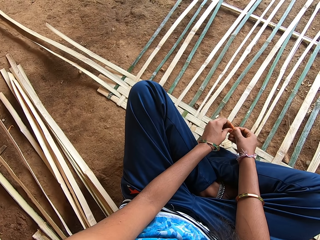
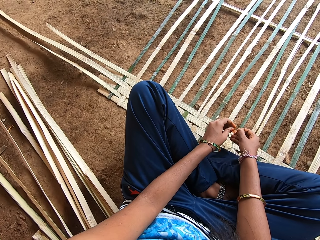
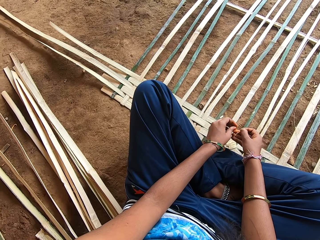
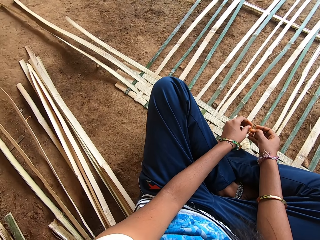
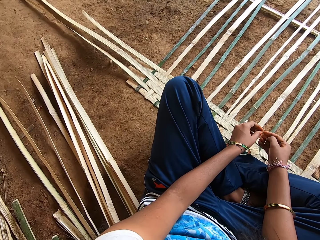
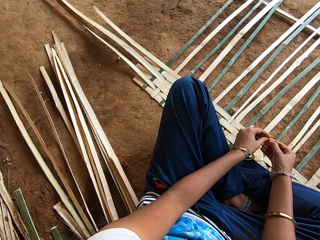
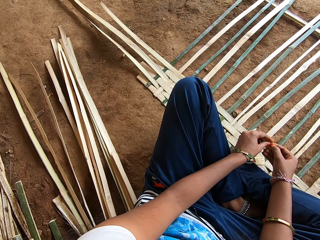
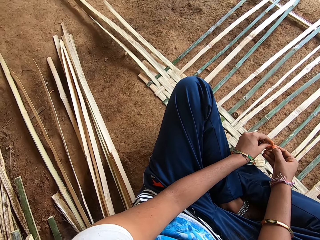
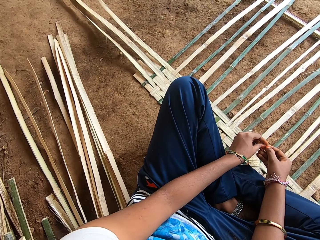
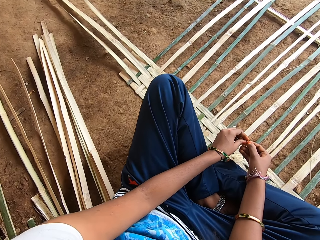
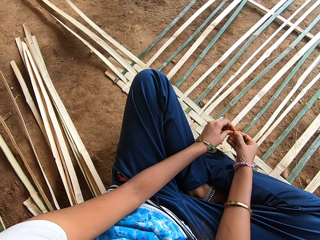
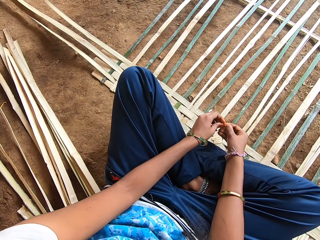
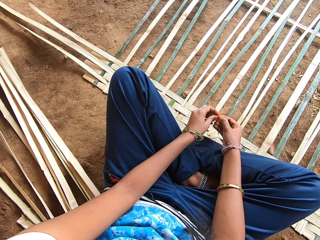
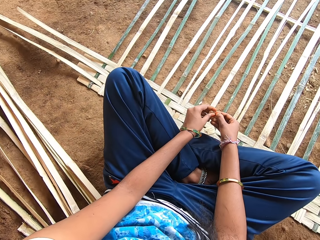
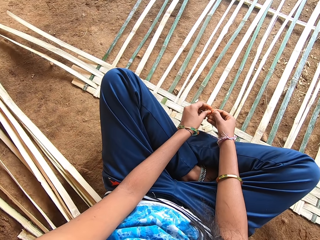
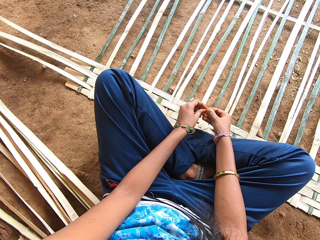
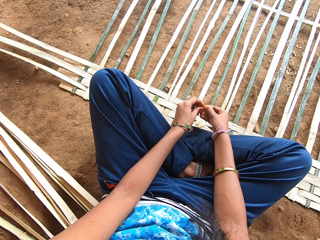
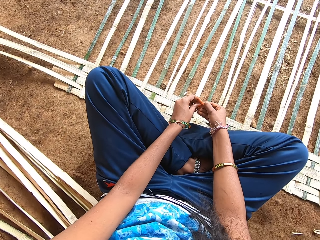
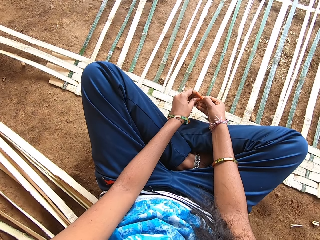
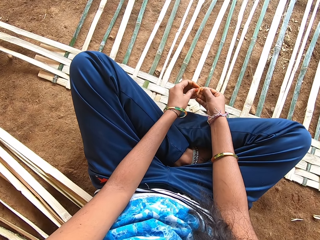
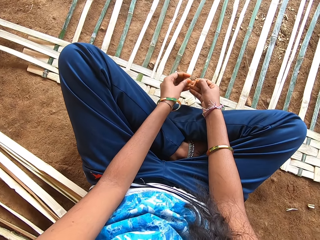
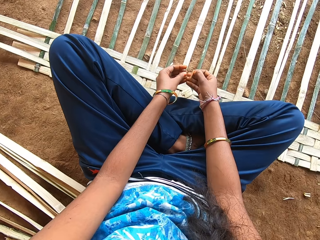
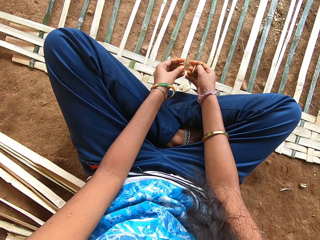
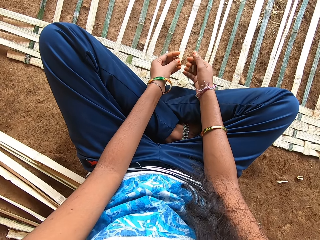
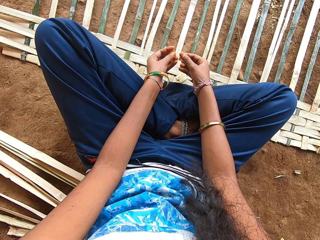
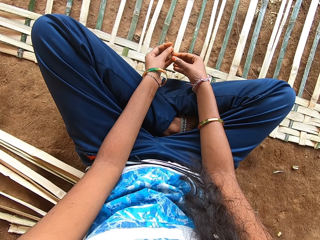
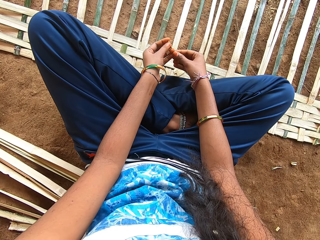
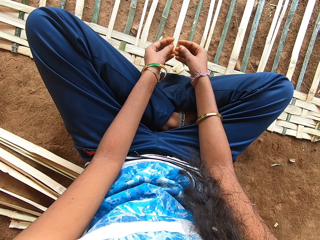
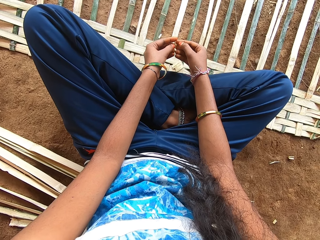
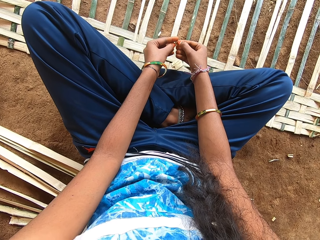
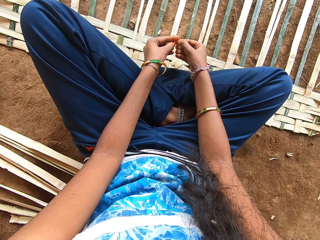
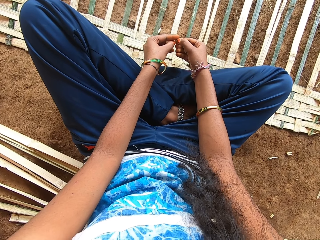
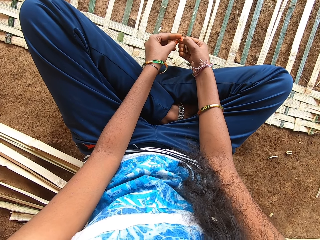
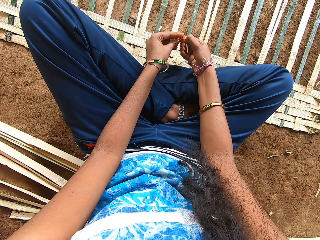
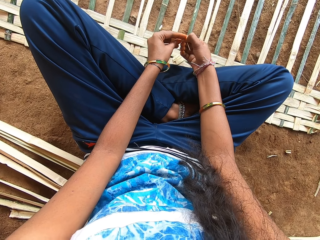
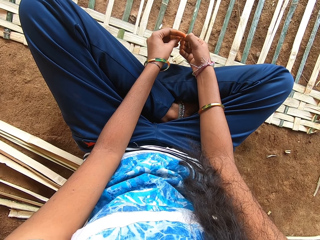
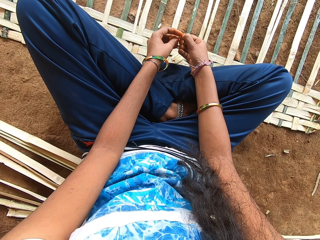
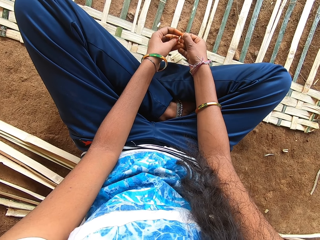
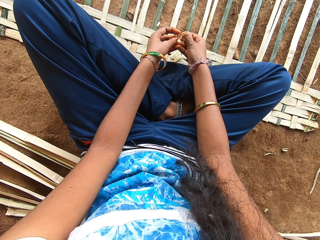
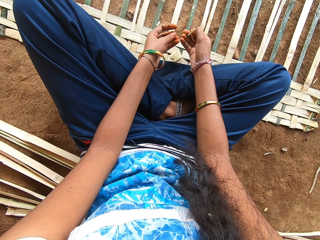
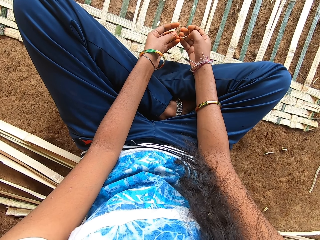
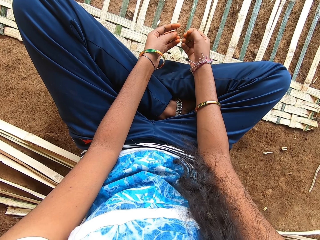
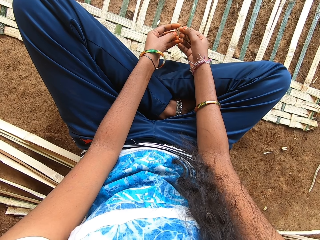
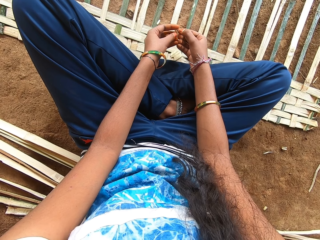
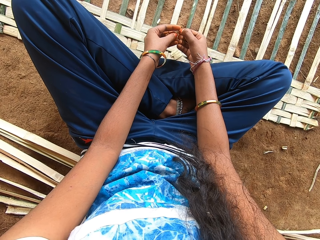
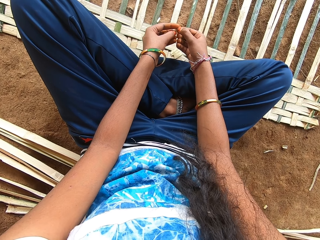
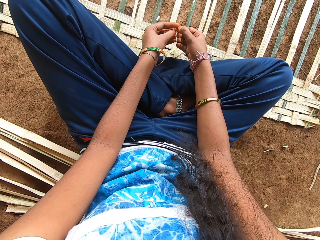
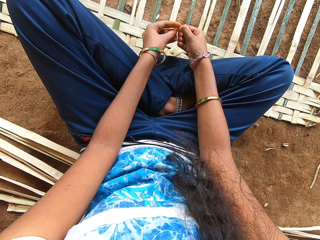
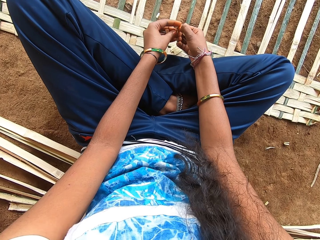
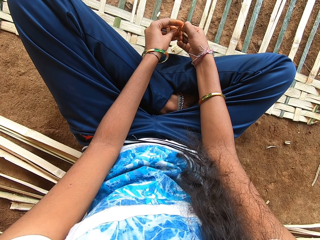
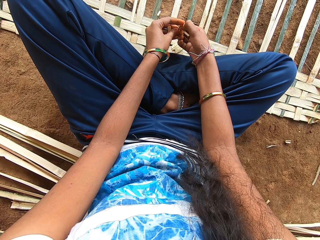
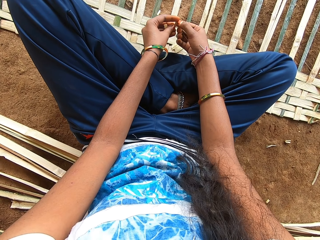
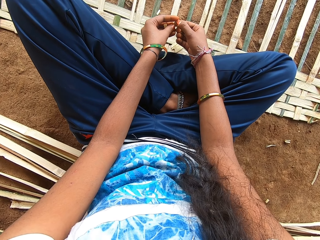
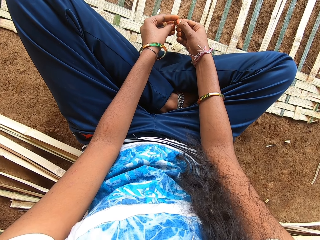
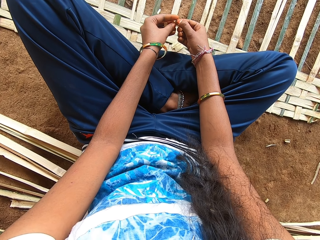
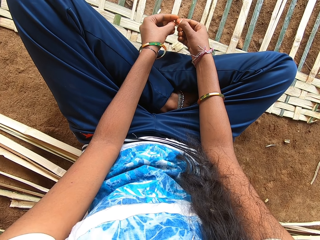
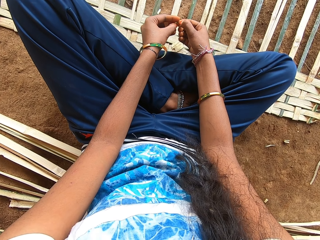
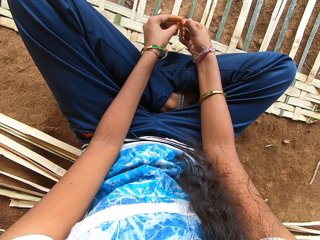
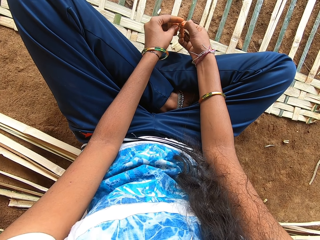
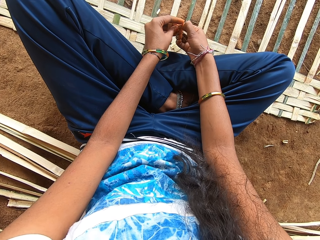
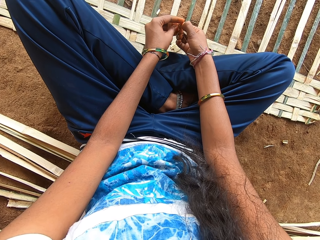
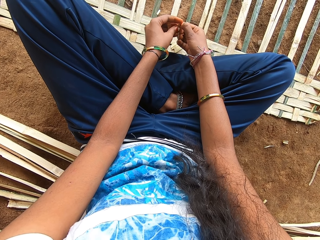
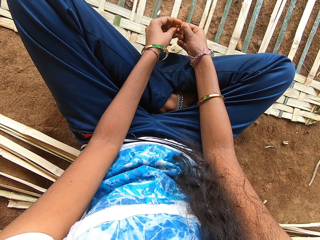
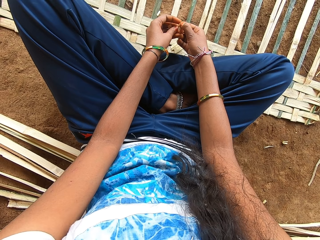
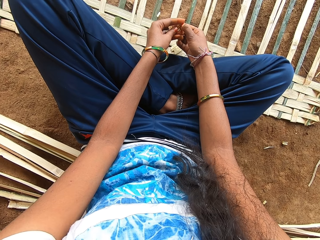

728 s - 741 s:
The camera wearer cuts something.

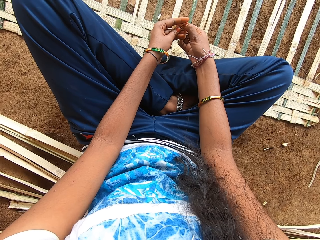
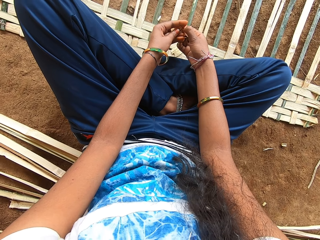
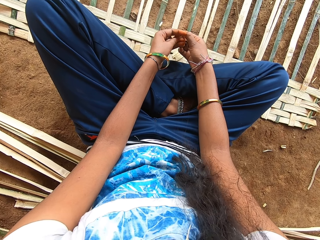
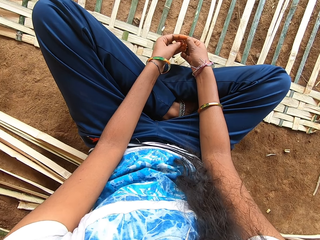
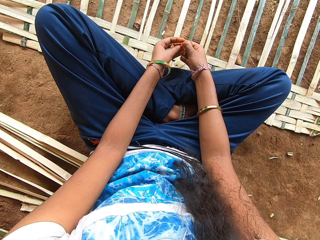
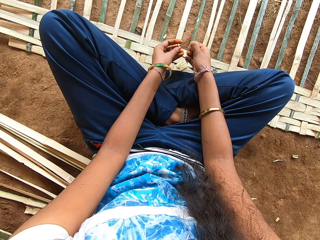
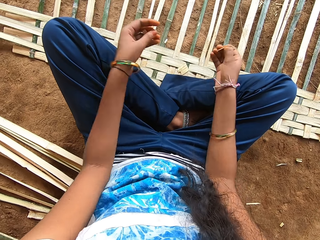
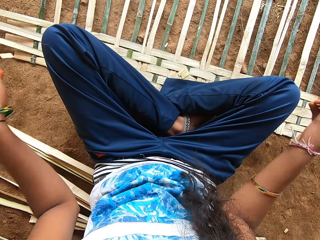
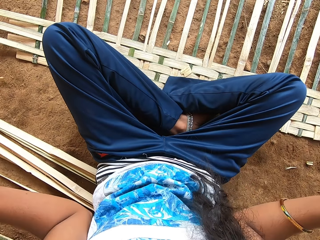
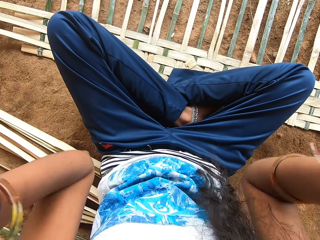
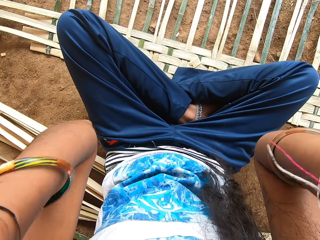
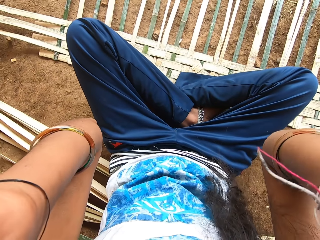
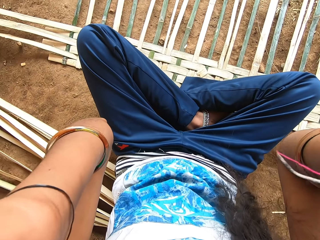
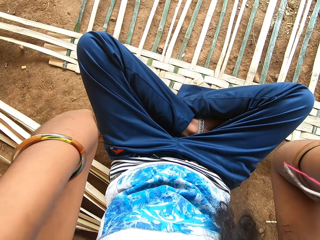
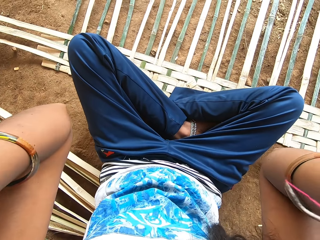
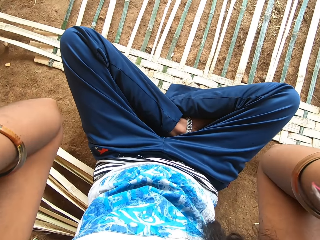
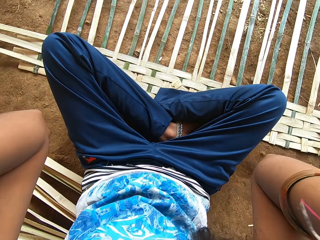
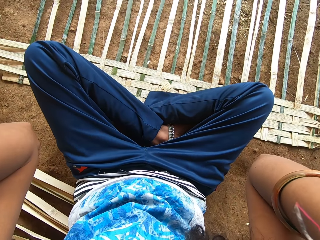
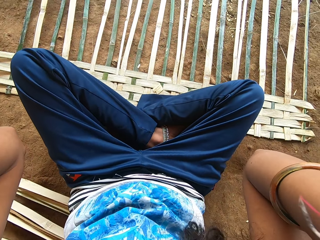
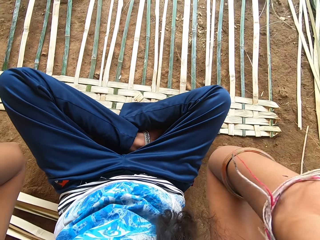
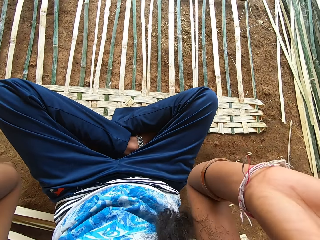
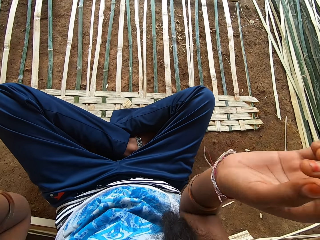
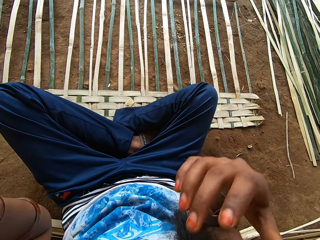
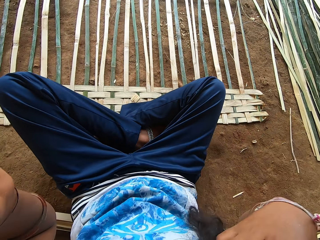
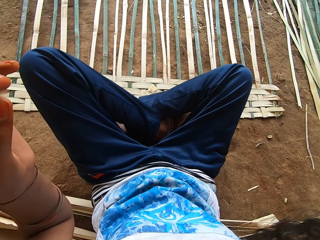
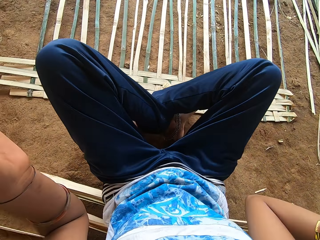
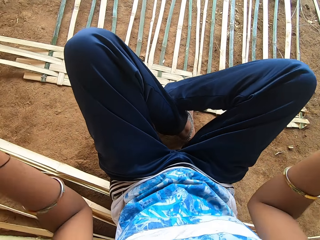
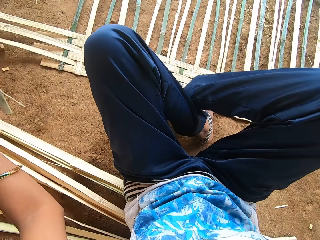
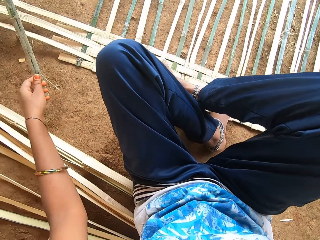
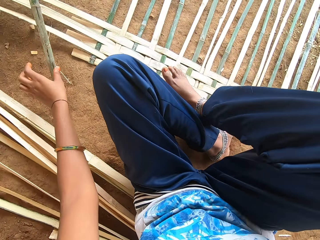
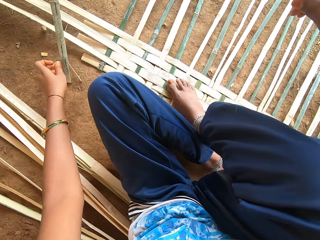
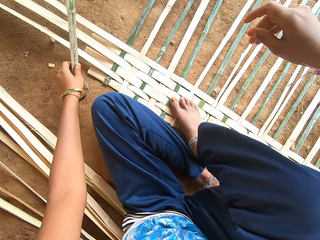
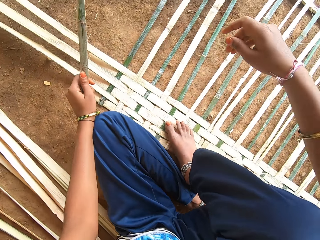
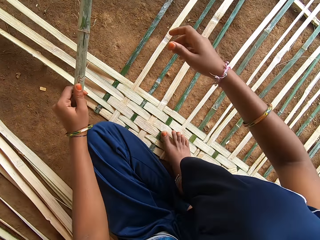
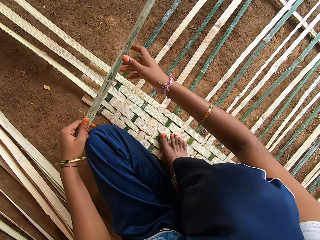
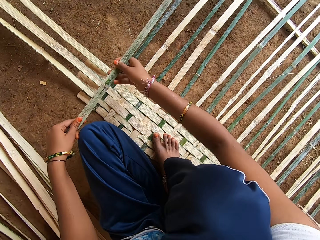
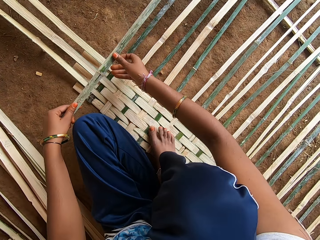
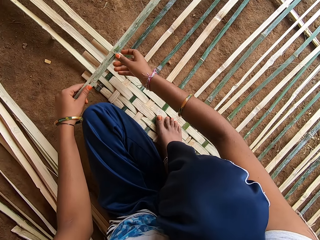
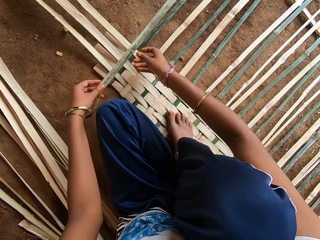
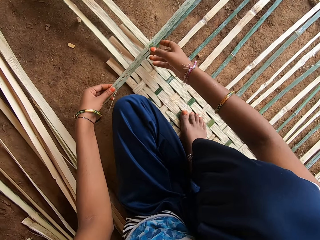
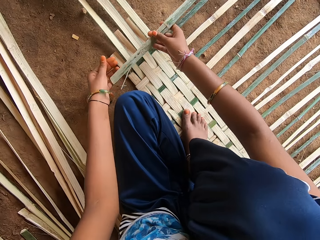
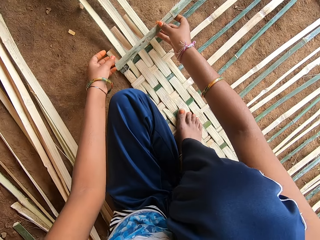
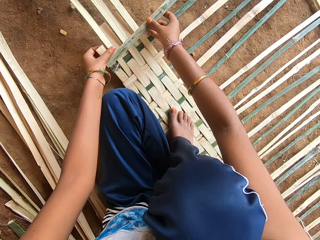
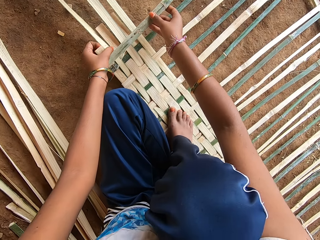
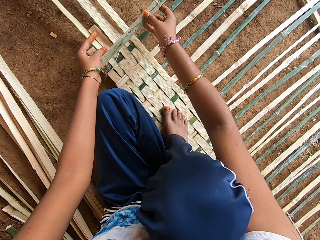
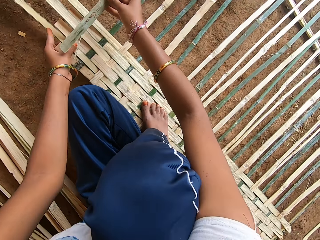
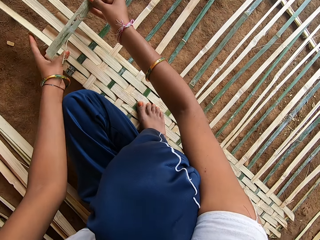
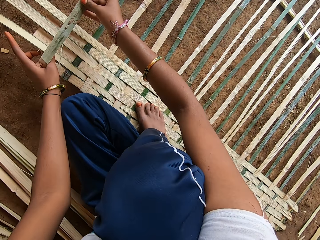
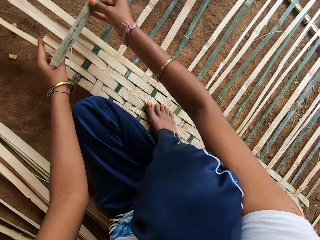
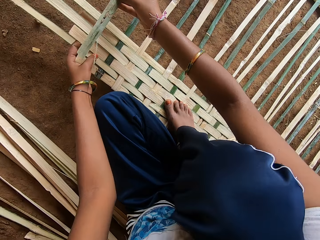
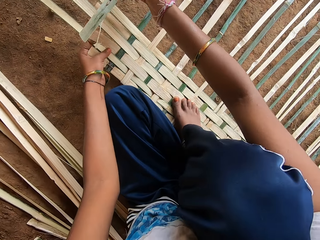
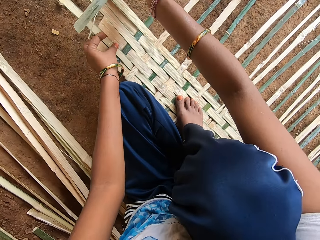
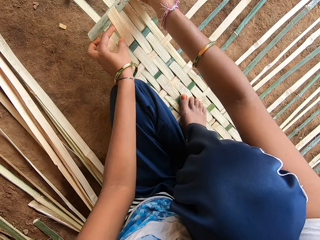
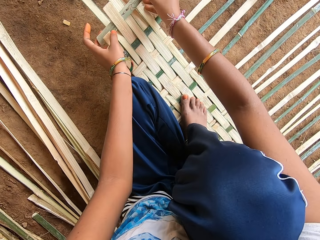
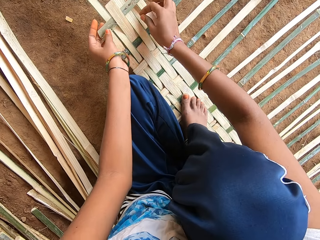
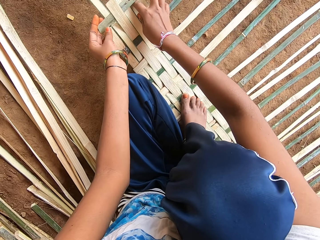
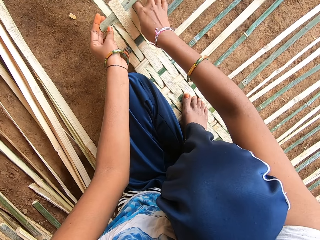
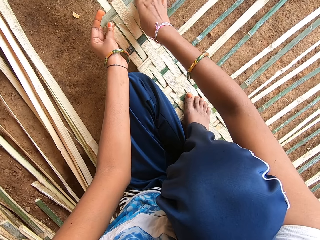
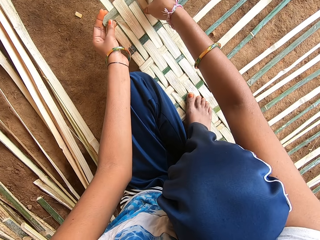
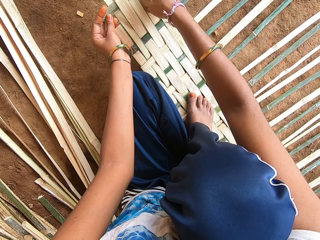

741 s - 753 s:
The camera wearer adjusts her camera with both hands. She touches the camera. She adjusts her hair with her right hand. She picks up a bamboo strip from the mat with her left hand. She holds the bamboo strip with both hands. She weaves the mat with the bamboo strip in both hands.
